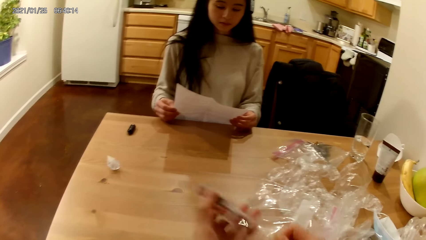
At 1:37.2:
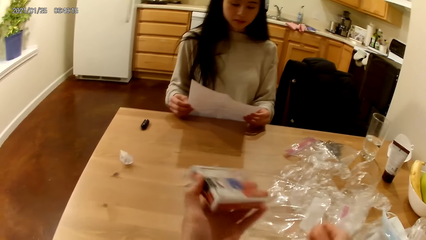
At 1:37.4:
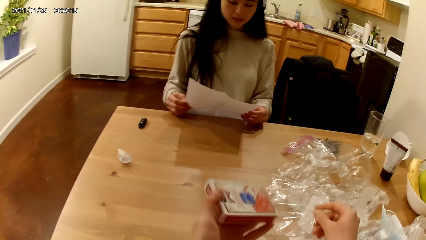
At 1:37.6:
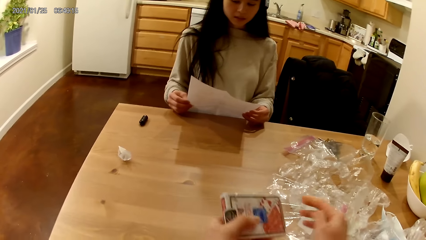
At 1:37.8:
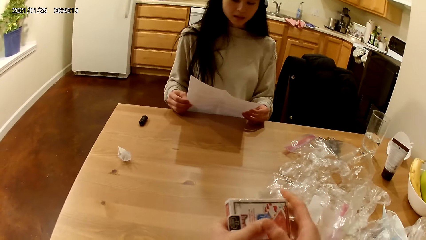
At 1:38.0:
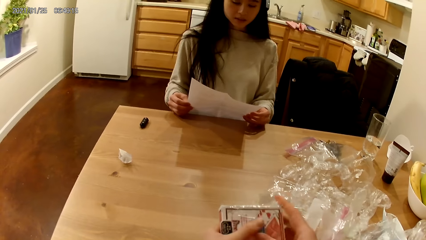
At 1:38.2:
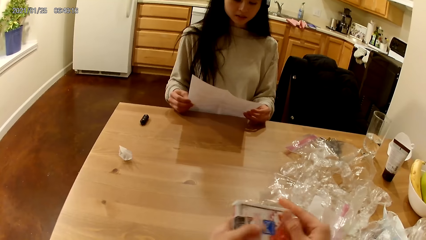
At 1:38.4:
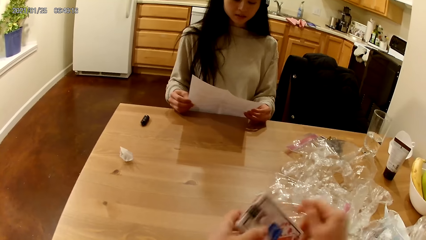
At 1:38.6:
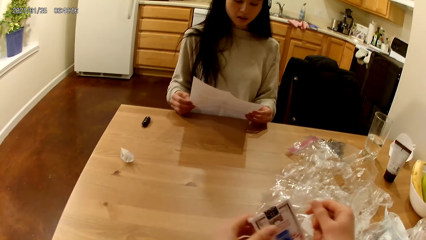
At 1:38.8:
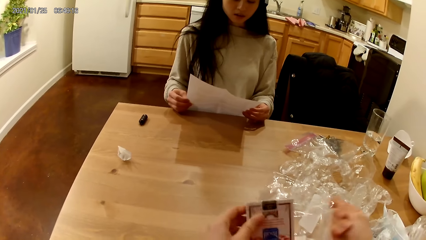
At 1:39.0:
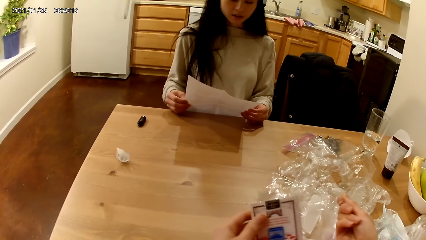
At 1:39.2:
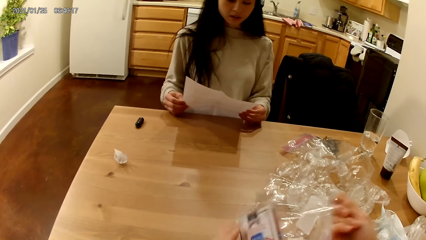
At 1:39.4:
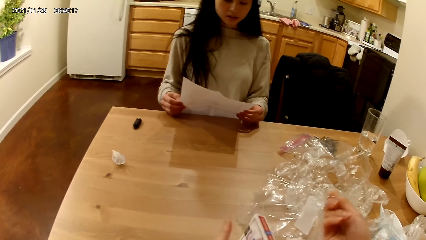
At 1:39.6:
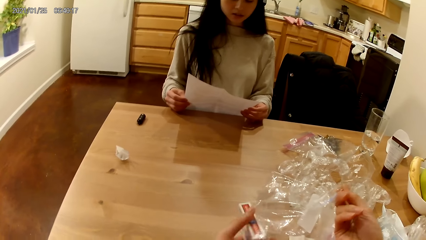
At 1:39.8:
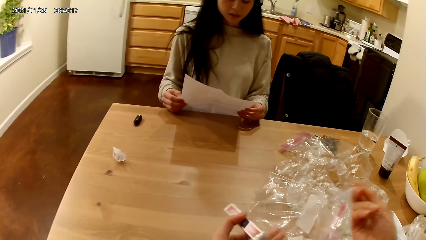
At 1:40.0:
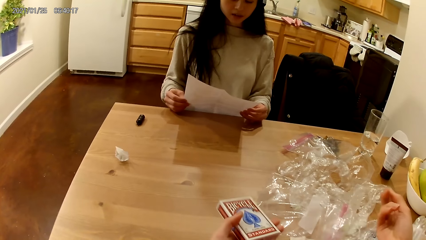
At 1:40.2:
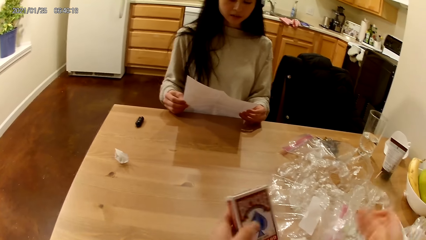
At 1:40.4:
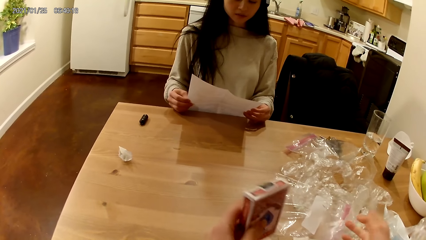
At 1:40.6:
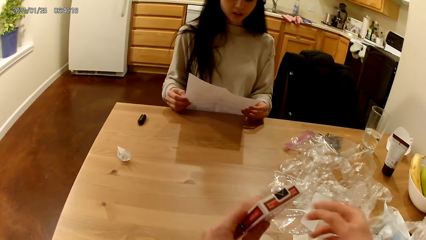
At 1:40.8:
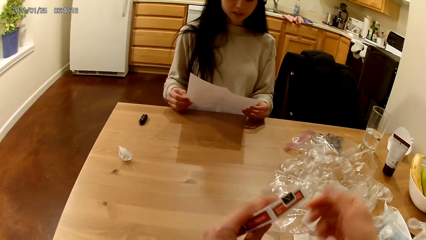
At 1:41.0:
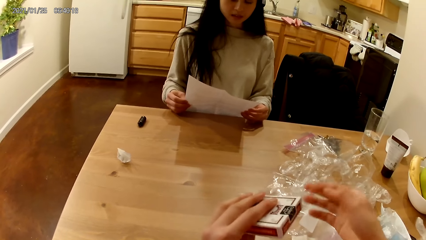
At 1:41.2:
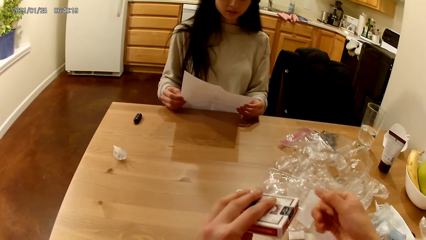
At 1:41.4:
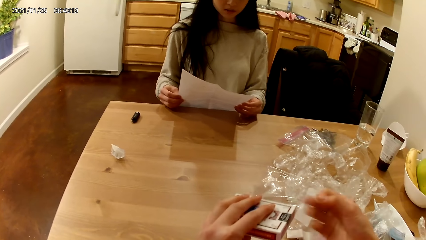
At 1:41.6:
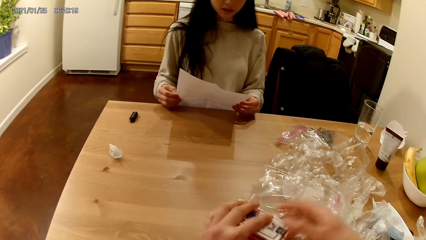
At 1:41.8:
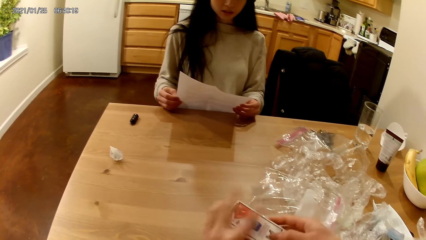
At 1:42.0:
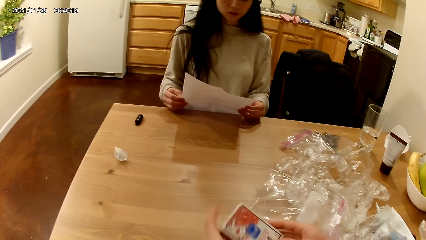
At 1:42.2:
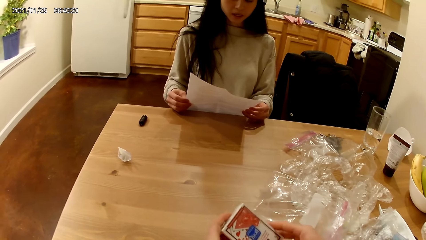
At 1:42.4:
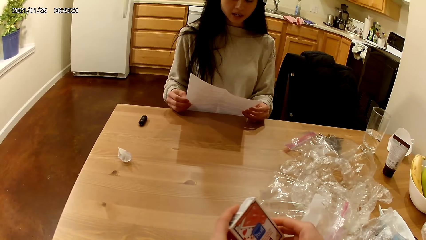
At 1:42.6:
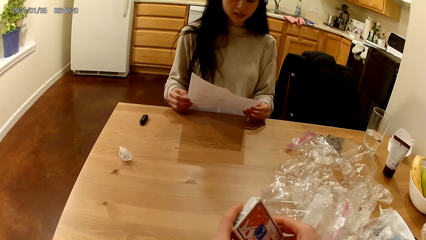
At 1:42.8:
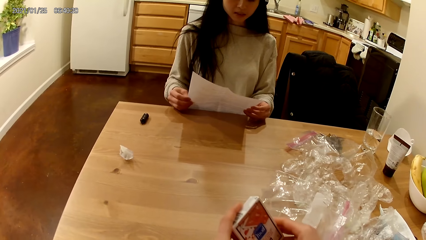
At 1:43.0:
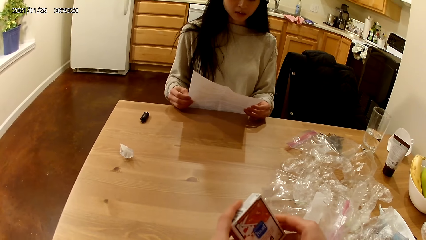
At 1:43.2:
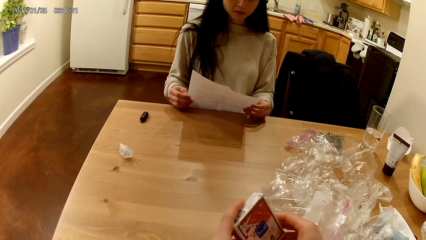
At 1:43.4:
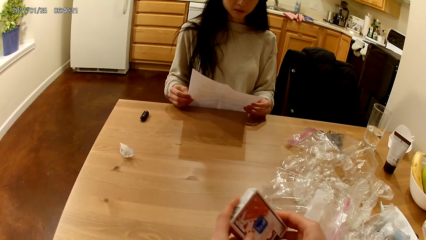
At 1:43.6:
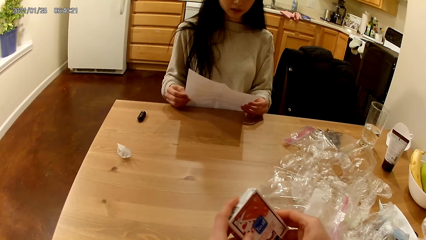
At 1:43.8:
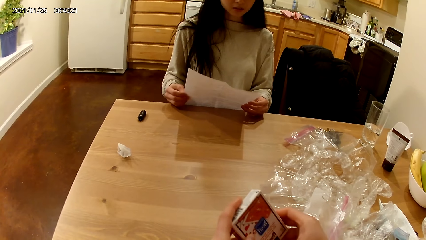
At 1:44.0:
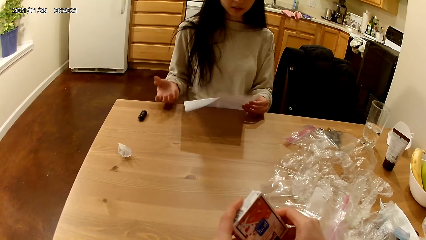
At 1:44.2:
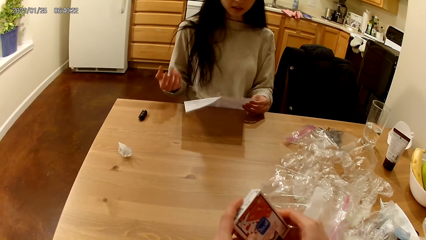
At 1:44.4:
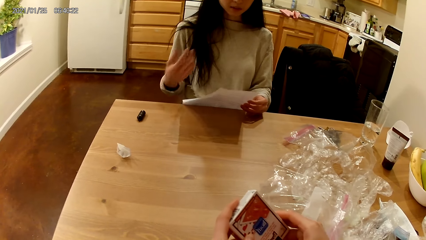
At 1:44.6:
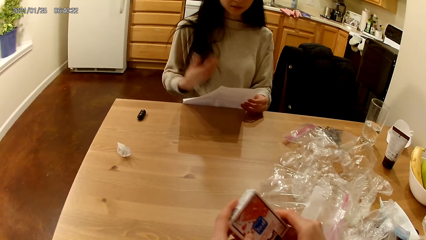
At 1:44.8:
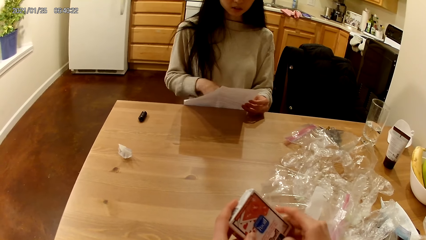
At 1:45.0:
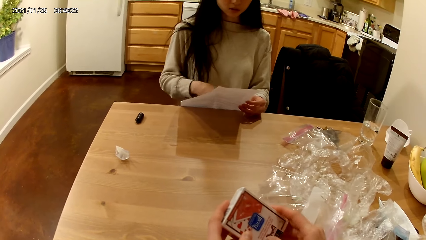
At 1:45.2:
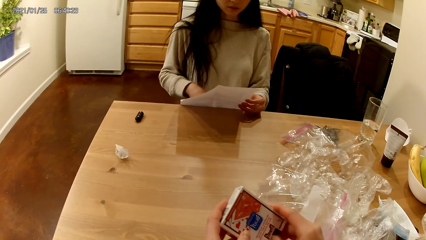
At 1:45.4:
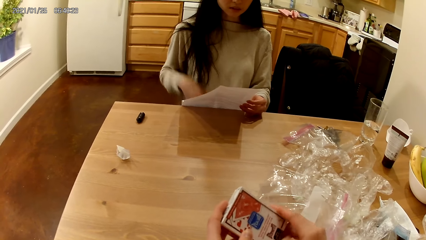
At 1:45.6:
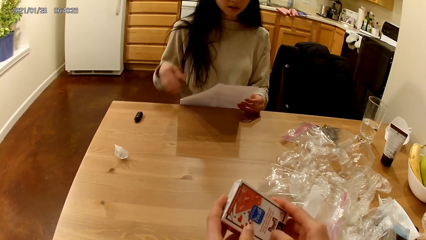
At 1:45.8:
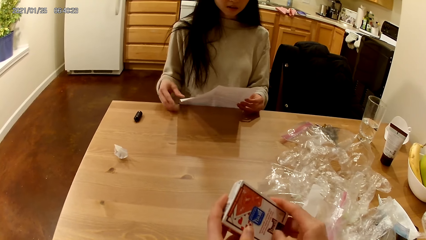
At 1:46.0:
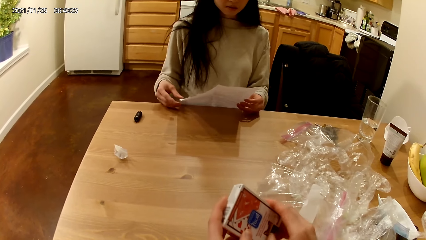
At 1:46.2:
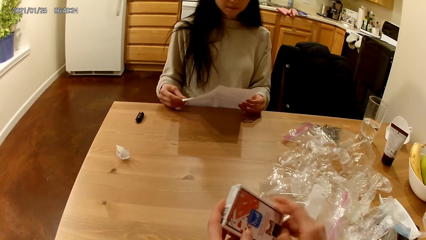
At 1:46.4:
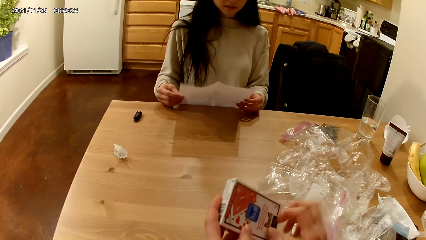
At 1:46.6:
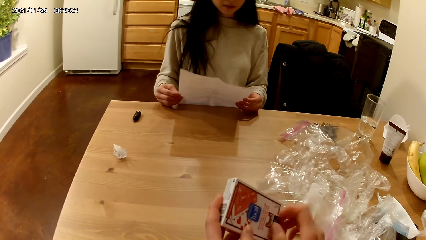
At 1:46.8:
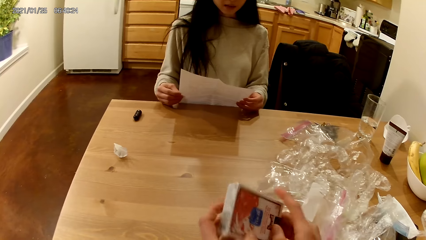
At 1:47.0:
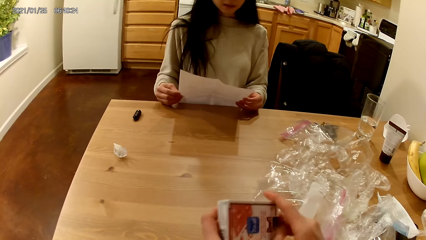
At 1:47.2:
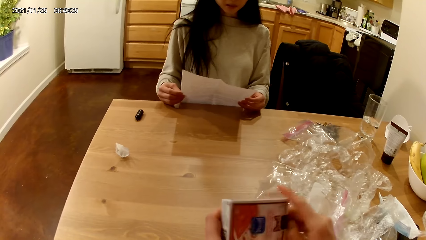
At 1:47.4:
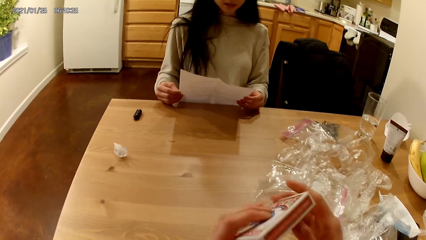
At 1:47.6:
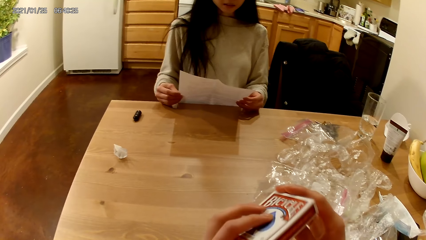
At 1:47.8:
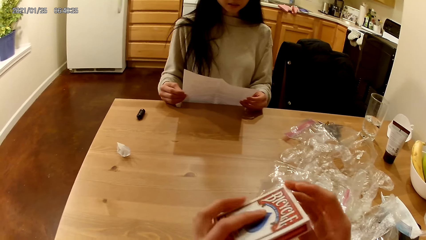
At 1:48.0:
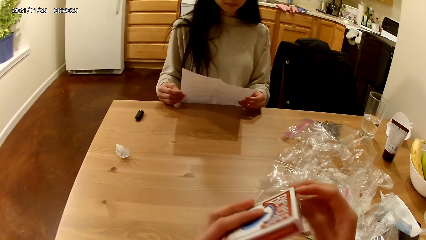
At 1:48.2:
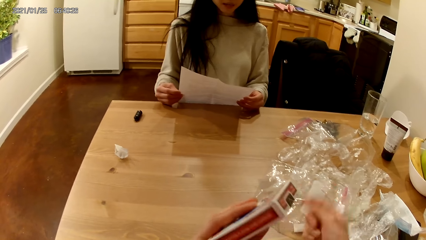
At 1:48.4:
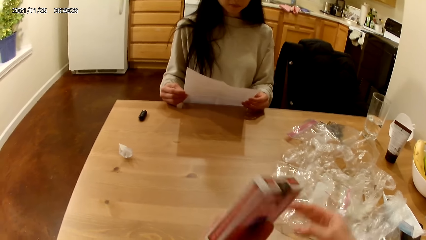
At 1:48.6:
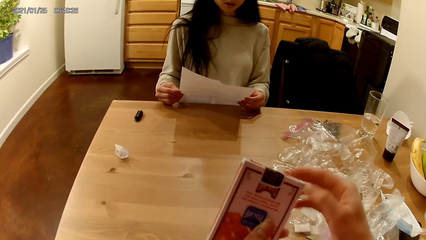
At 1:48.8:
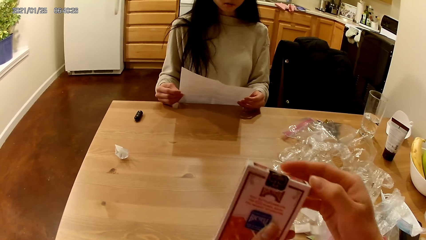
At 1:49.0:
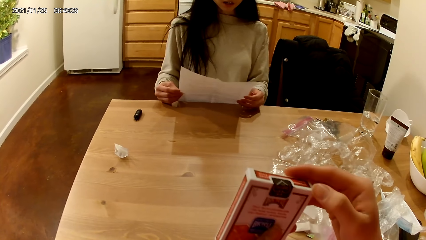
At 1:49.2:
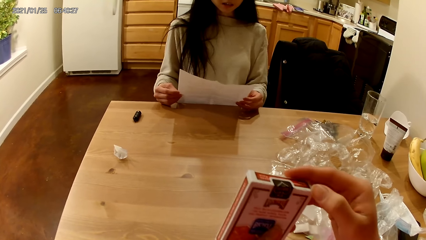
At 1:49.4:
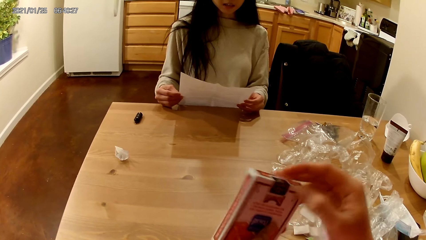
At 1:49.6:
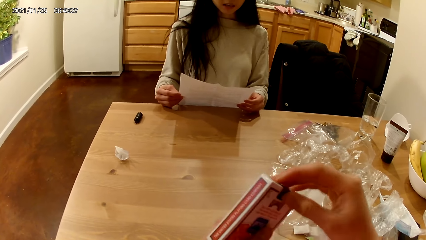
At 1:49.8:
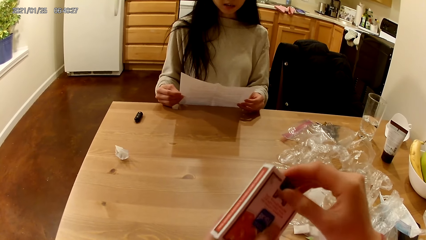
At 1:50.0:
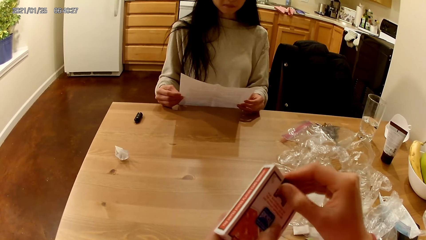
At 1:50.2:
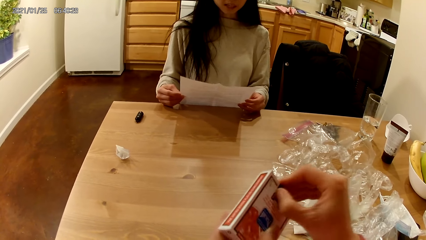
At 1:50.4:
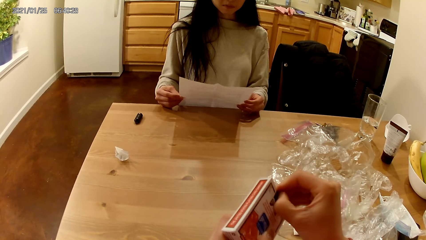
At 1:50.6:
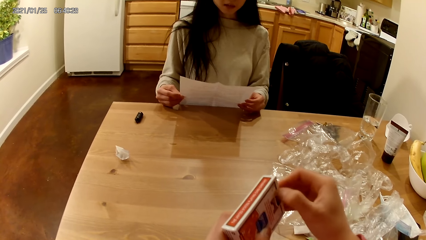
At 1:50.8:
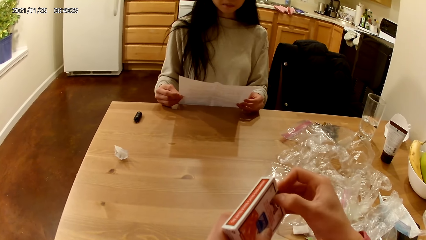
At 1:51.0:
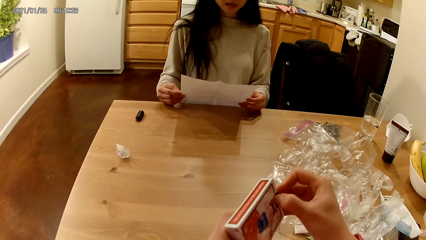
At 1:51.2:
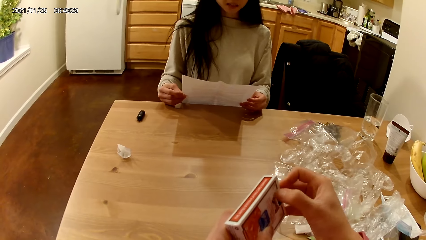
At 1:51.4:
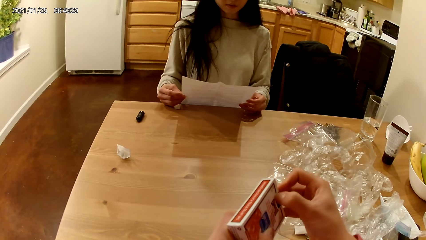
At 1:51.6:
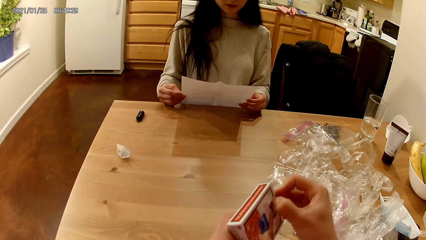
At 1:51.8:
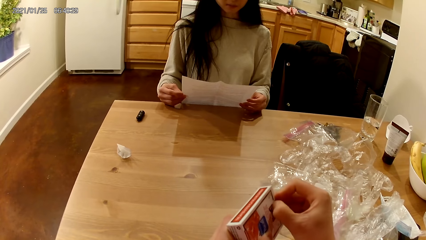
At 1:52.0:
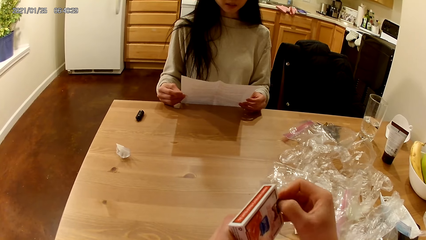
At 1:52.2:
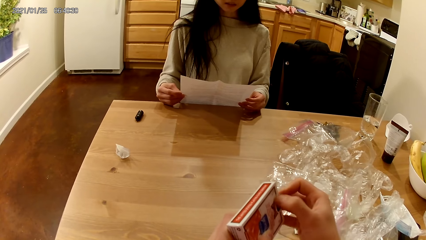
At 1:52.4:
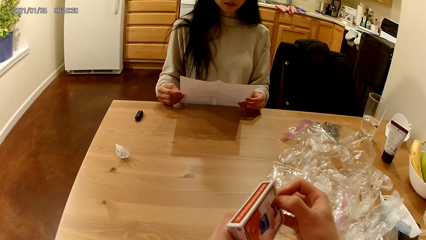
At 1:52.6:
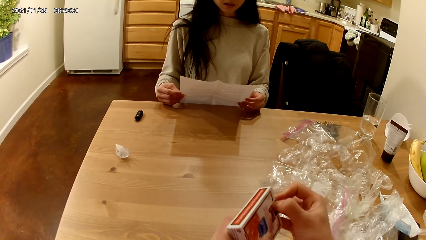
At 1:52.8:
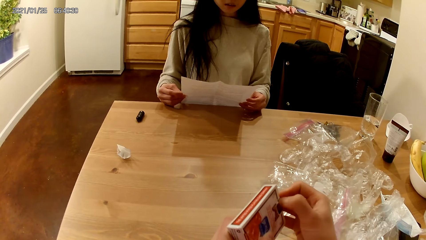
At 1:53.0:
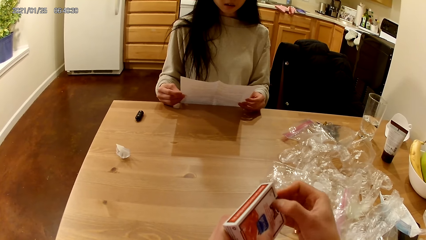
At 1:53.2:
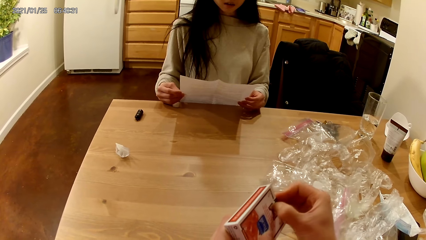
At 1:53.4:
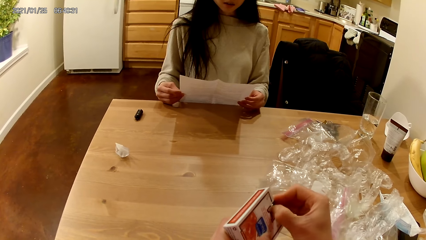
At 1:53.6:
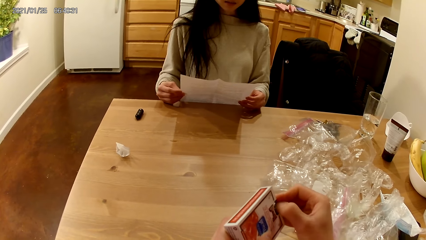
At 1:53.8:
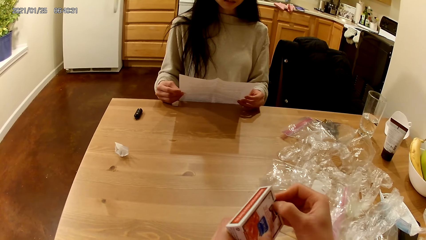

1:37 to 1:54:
The camera wearer drops a part of the removed cellophane nylon on the table with her right hand. She removes the cellophane nylon of the pack of playing cards in her hands with both hands. She drops the removed cellophane nylon on the table with her right hand. She removes the seal on the pack of playing cards with both hands. She opens the box. A woman removes her right hand from the piece of paper in her hands. The woman holds the piece of paper with both hands on the table. The camera wearer flips the pack of playing cards in both hands. She flips the pack of playing cards again. She removes the seal on the pack of playing cards with her right hand.
